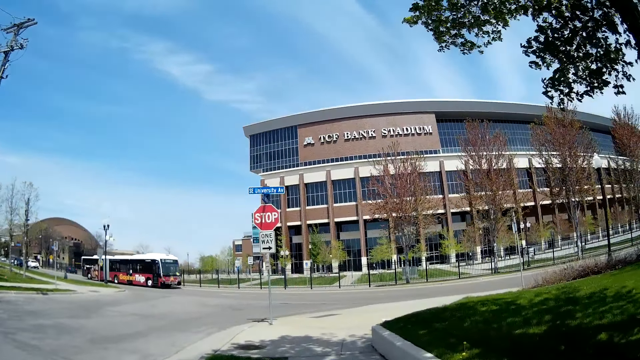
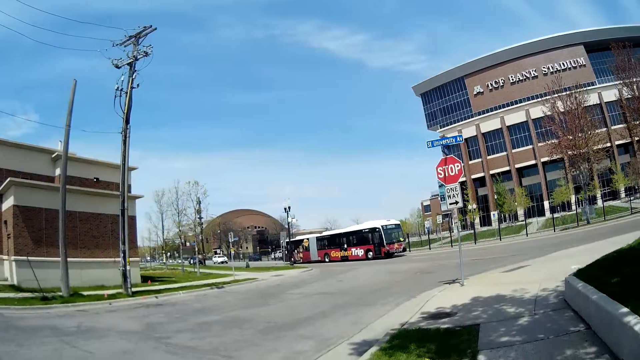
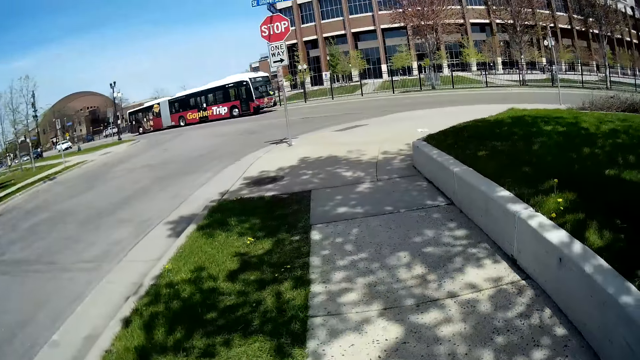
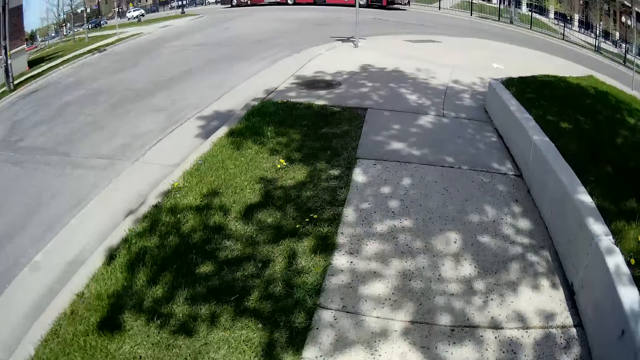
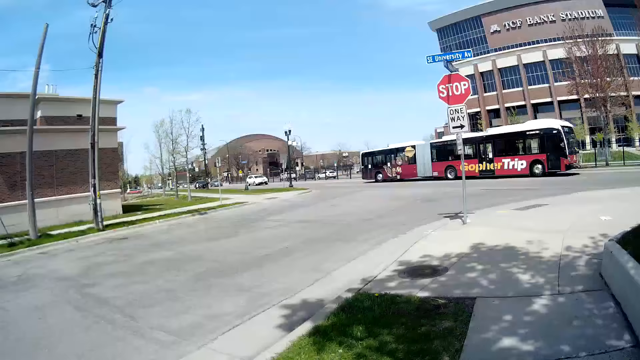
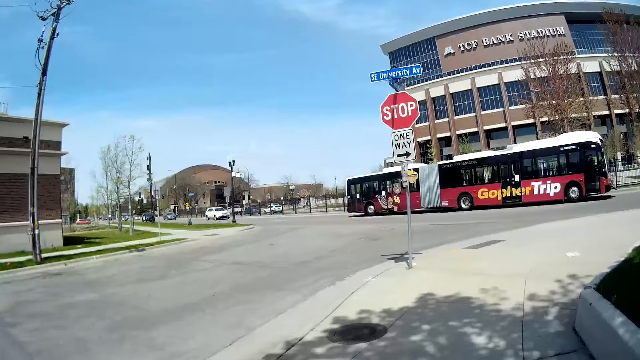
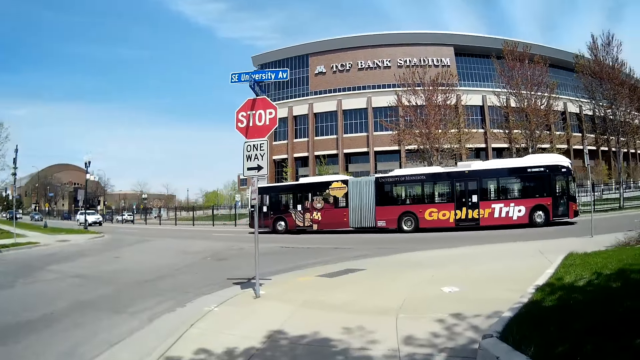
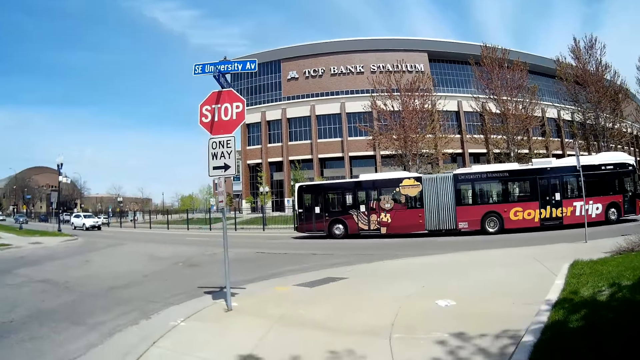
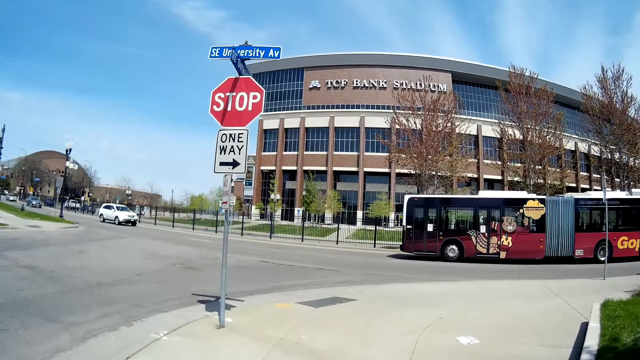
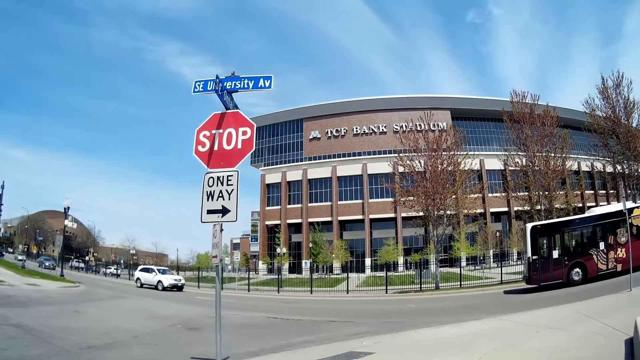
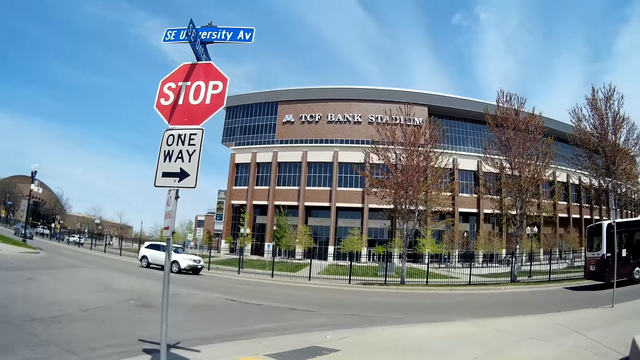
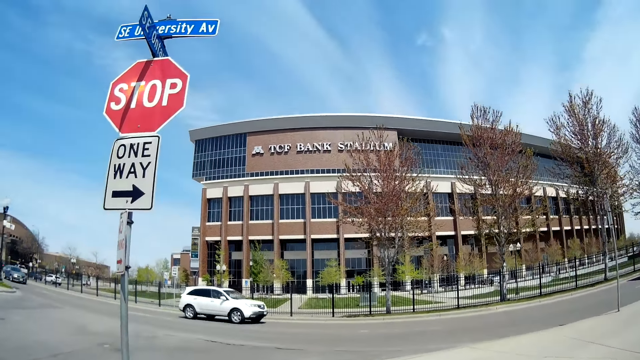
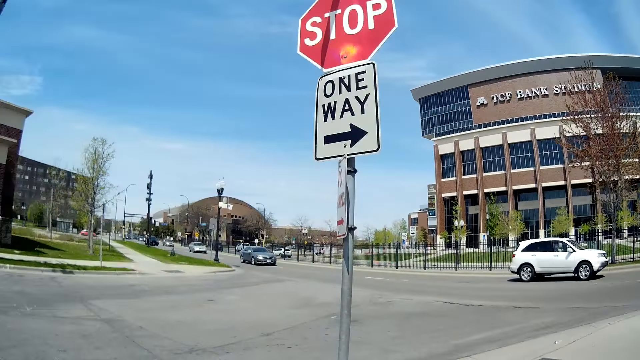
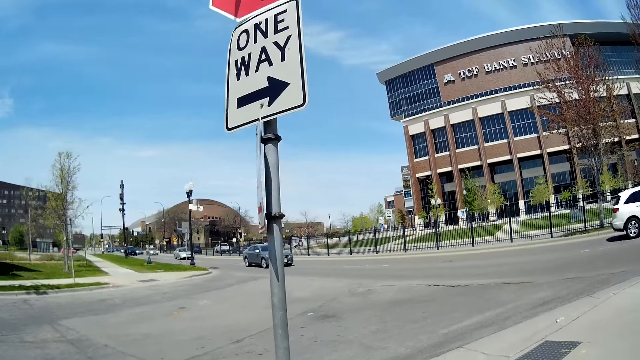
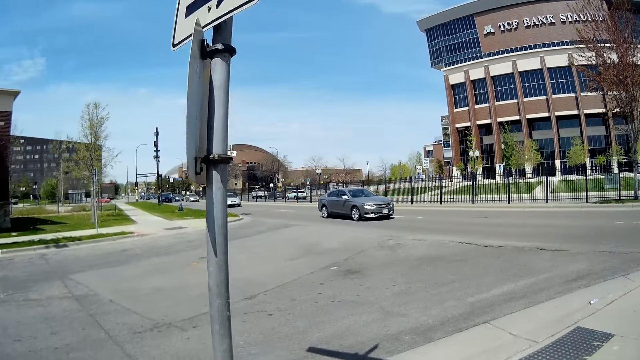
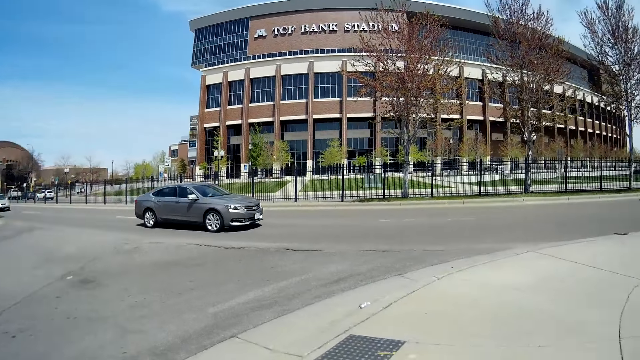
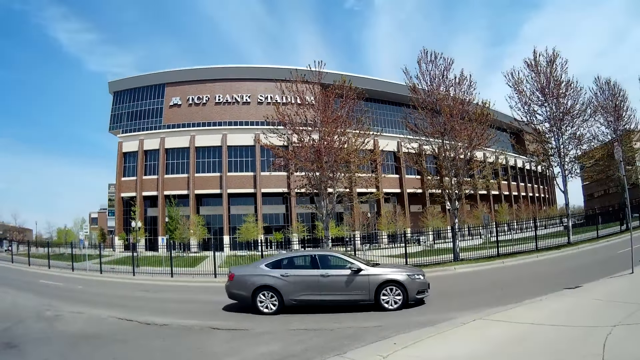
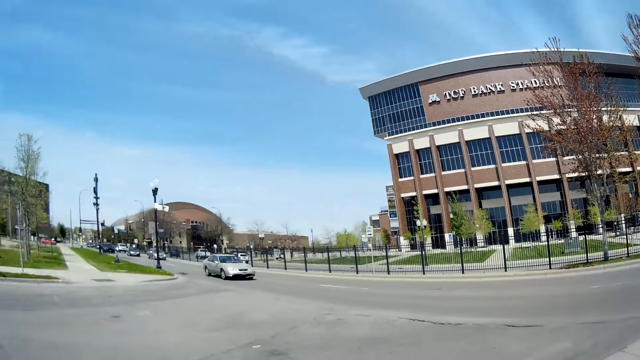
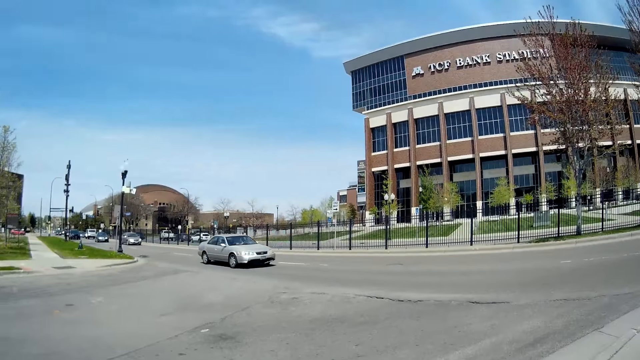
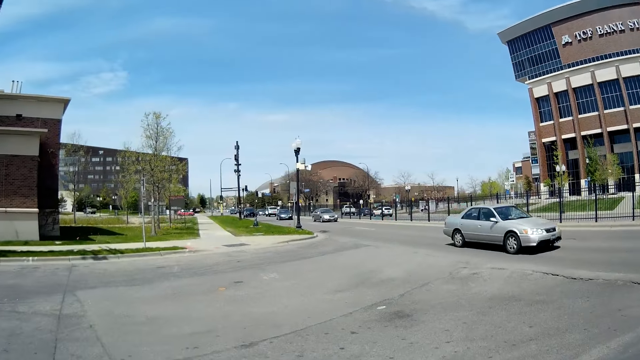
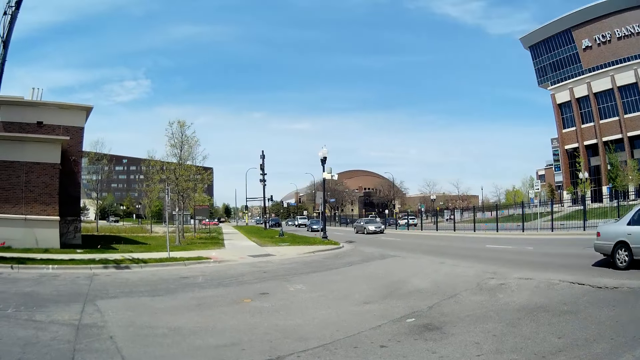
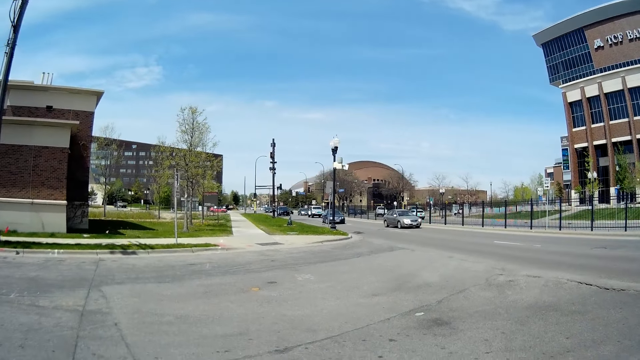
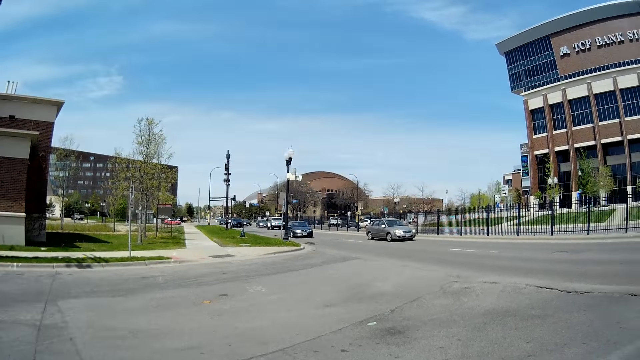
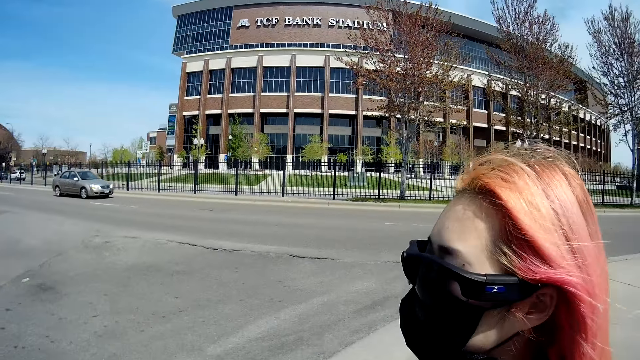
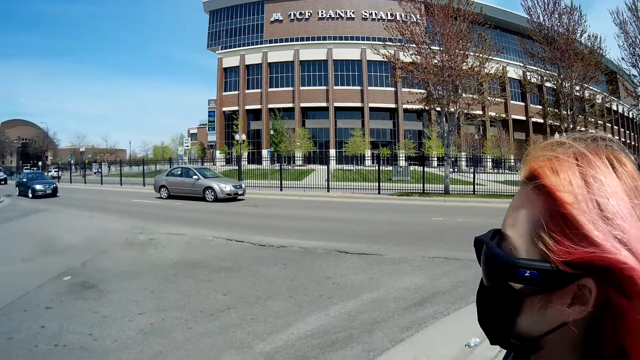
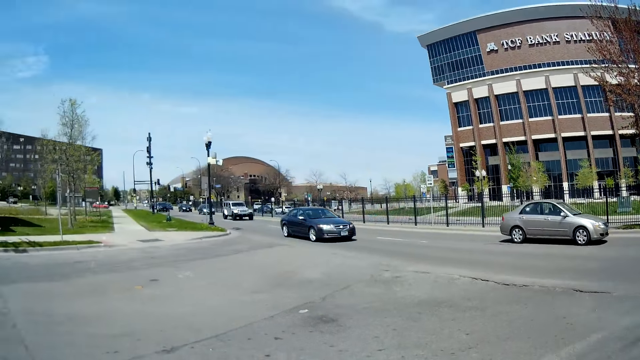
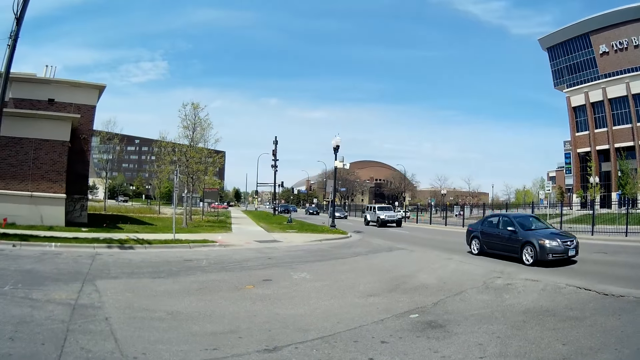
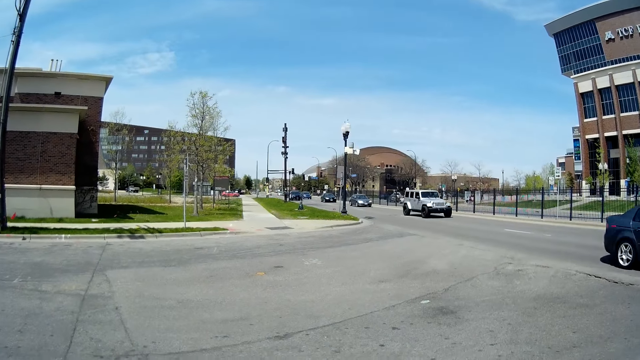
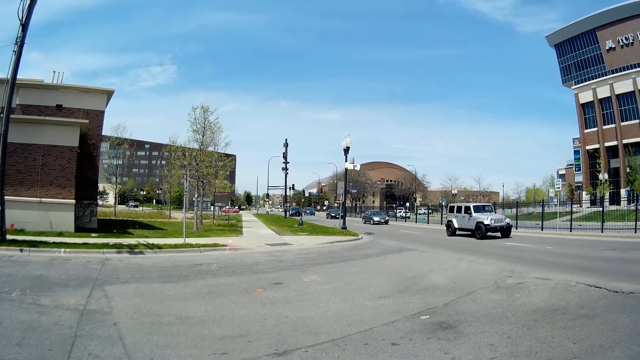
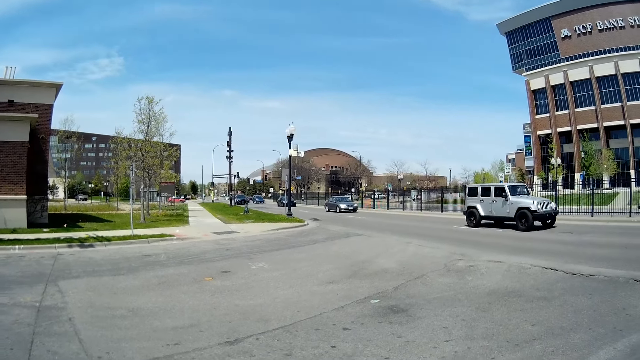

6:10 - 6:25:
The camera wearer looks on the left side. They talk to the woman. They look on the left side. They interact with the woman.

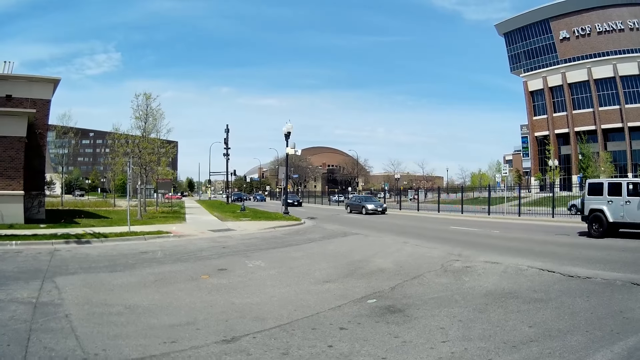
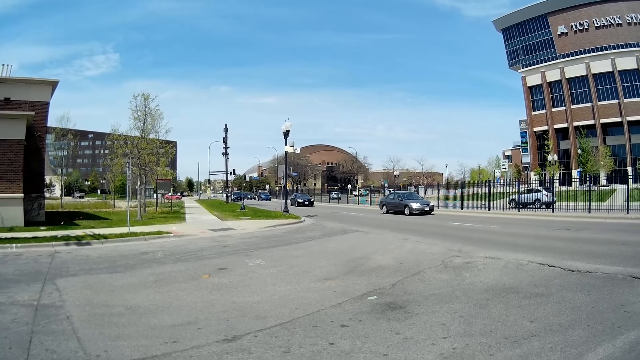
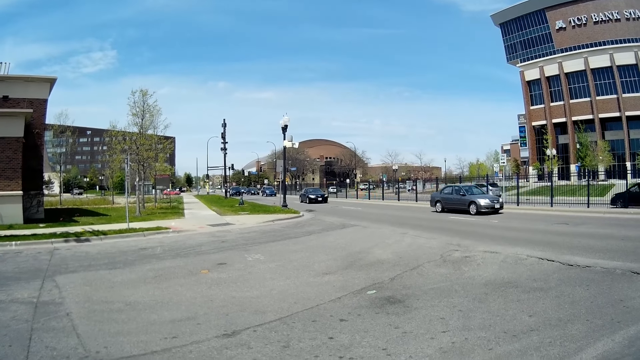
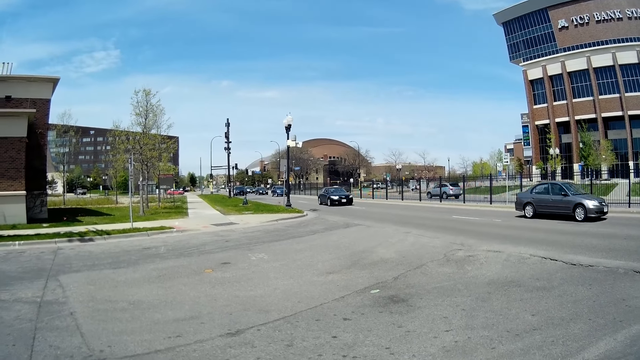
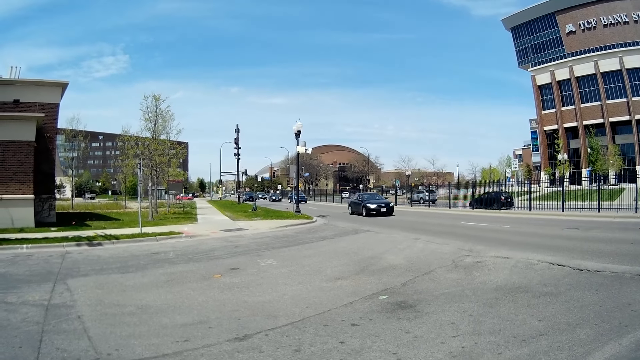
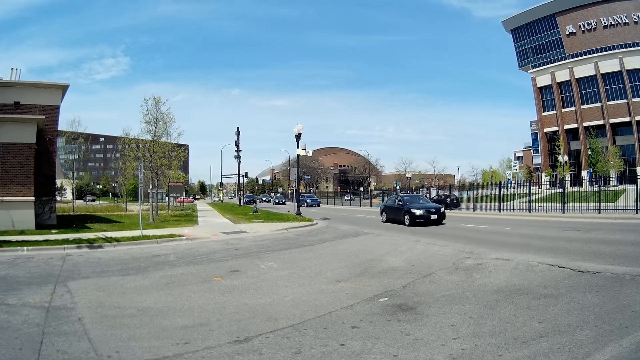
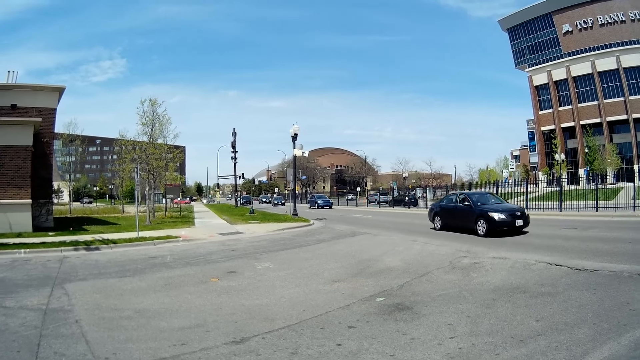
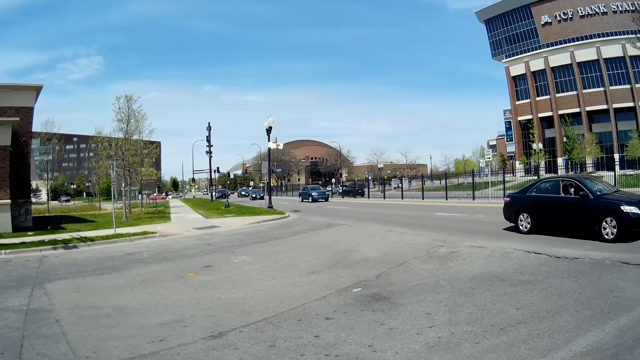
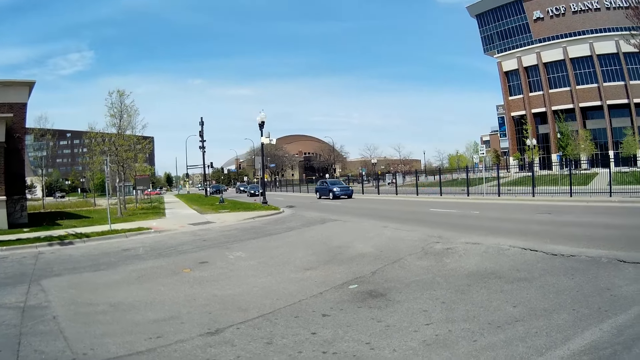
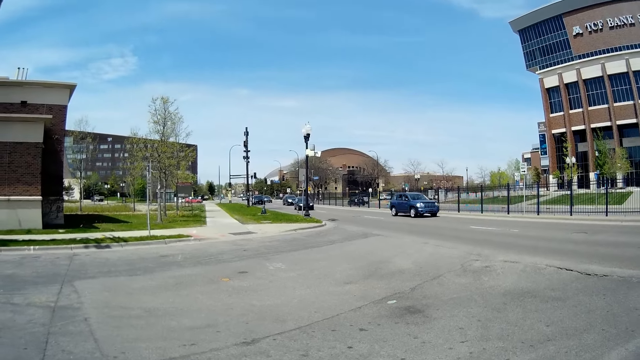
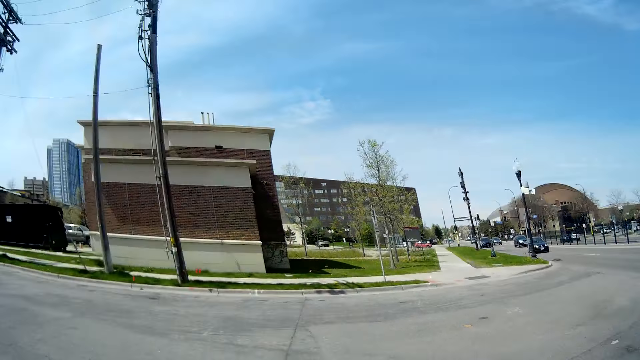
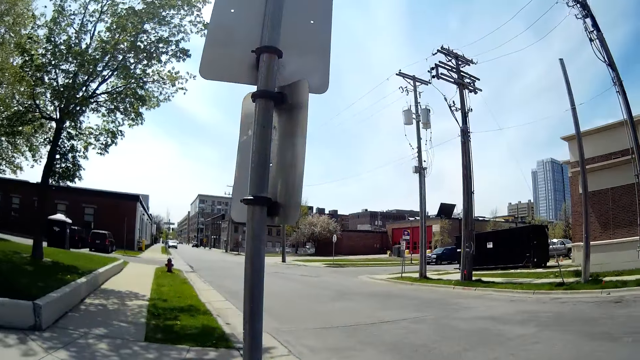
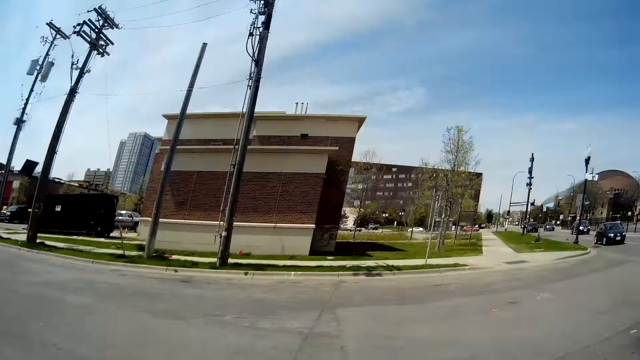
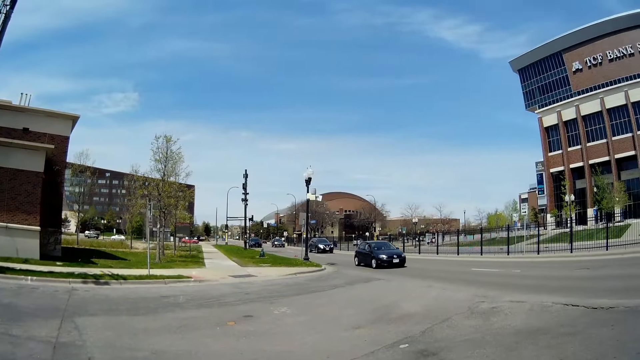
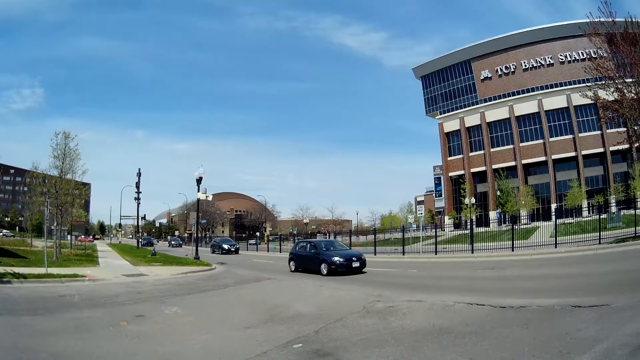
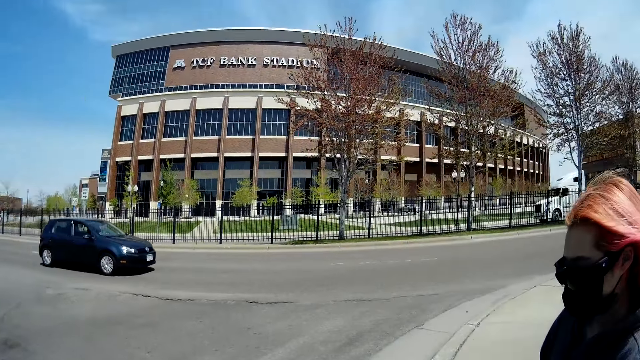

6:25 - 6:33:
The camera wearer looks backwards. They look forward.
